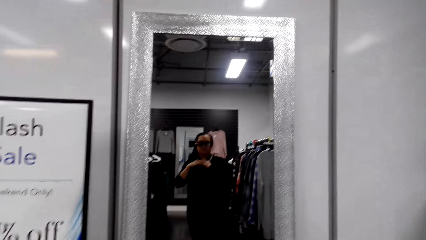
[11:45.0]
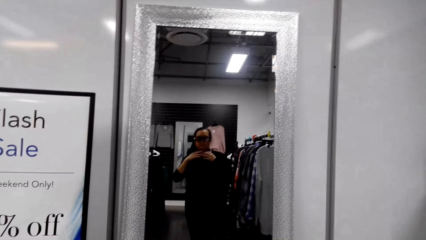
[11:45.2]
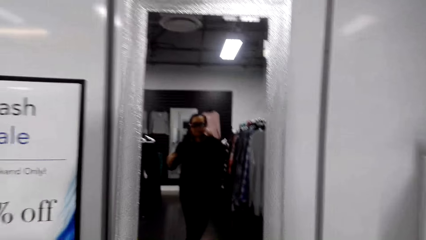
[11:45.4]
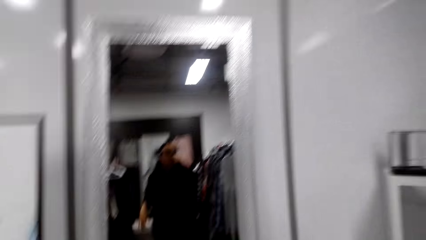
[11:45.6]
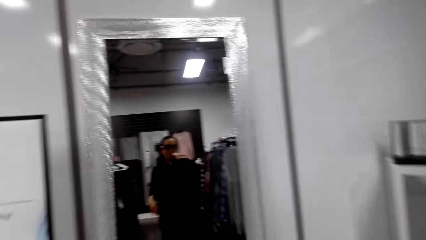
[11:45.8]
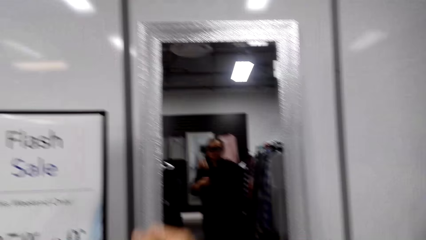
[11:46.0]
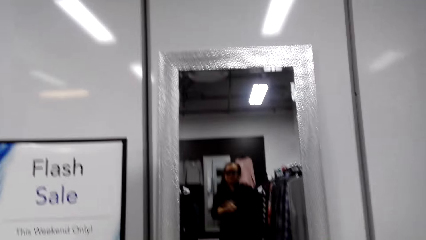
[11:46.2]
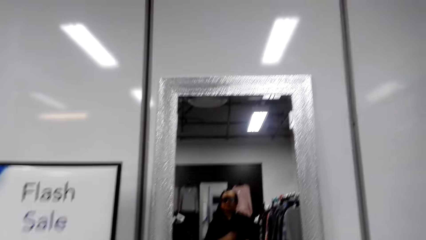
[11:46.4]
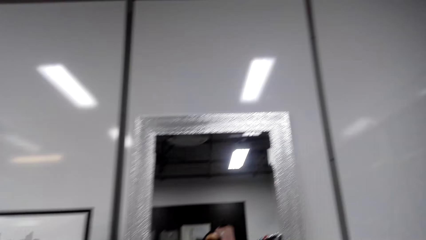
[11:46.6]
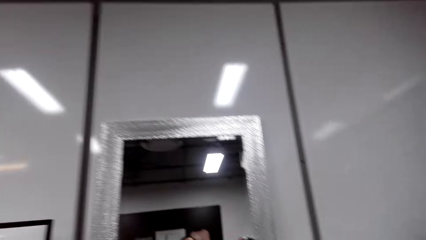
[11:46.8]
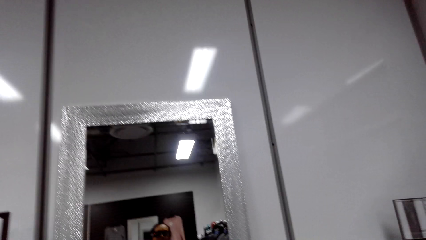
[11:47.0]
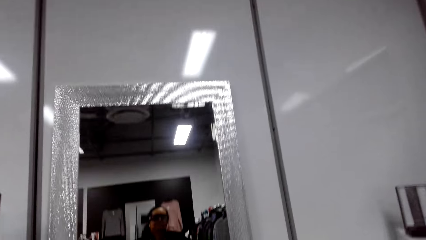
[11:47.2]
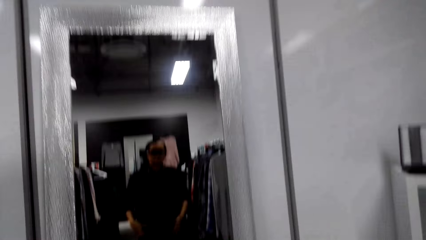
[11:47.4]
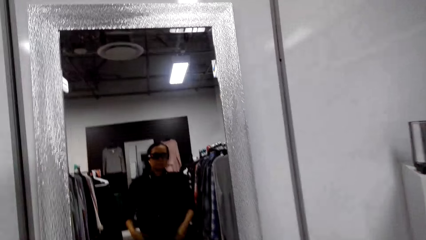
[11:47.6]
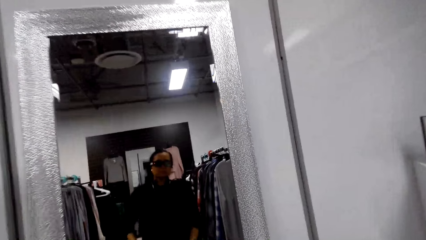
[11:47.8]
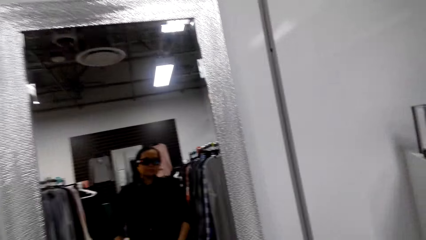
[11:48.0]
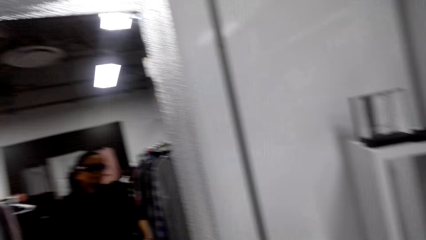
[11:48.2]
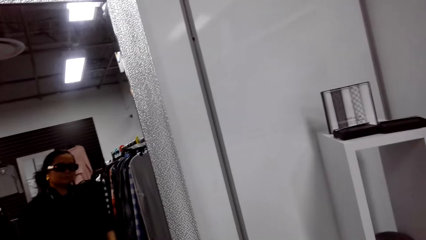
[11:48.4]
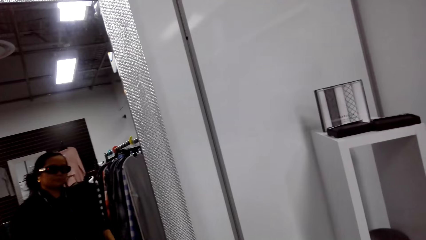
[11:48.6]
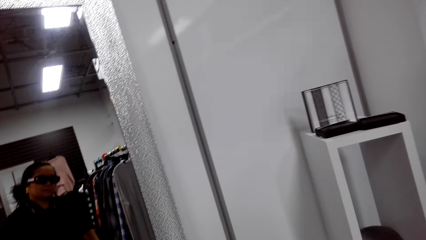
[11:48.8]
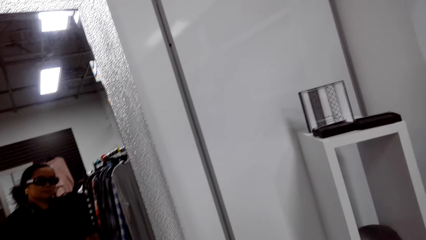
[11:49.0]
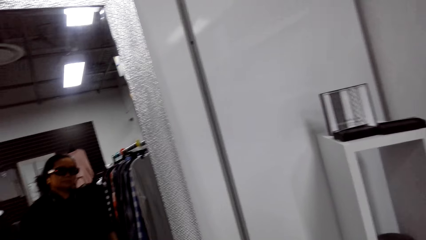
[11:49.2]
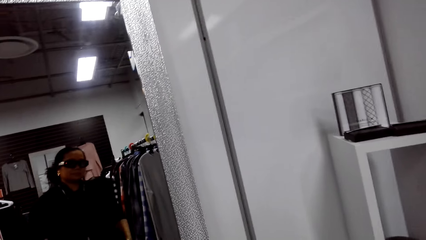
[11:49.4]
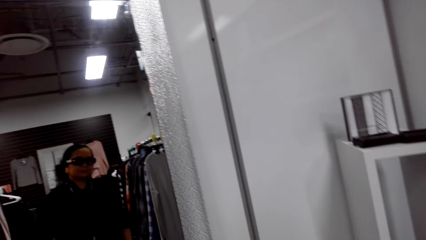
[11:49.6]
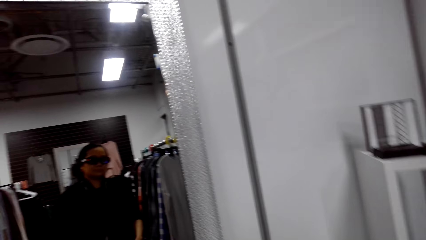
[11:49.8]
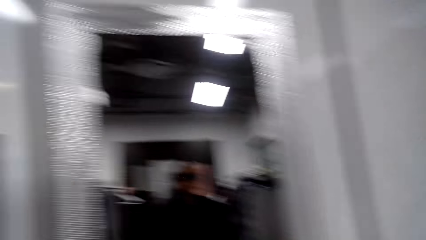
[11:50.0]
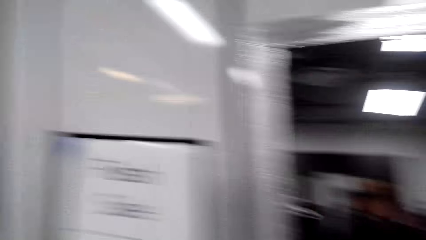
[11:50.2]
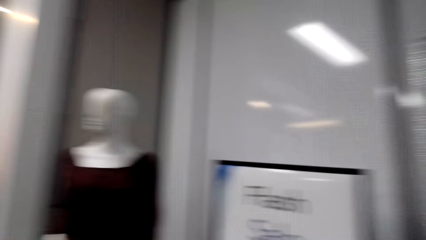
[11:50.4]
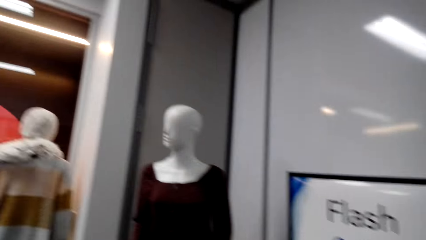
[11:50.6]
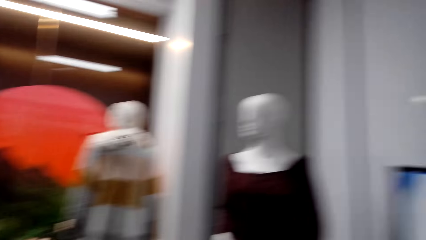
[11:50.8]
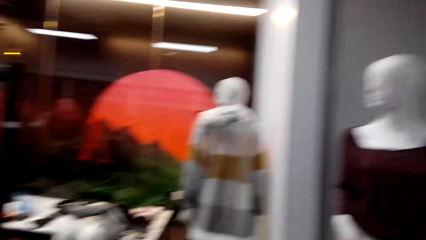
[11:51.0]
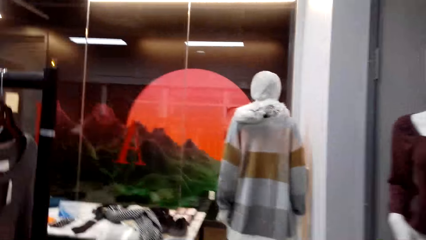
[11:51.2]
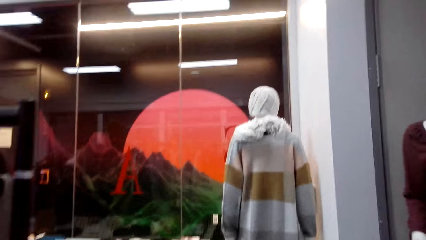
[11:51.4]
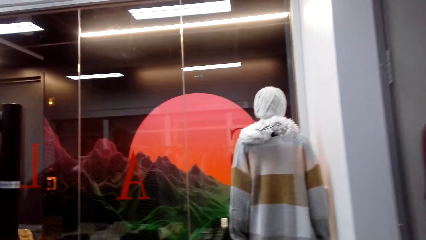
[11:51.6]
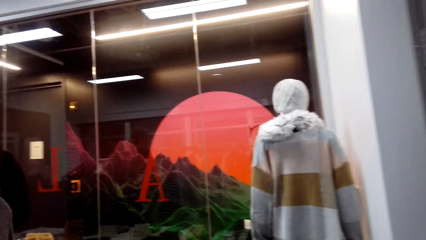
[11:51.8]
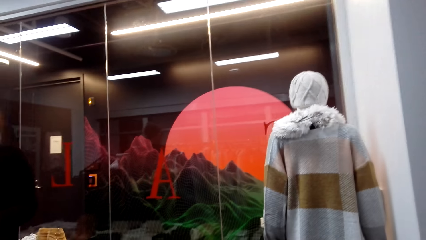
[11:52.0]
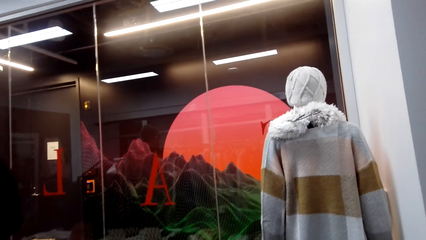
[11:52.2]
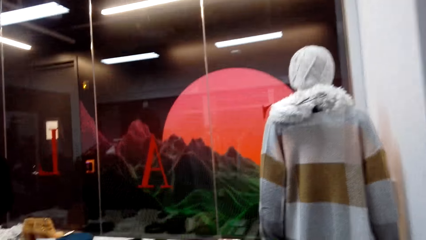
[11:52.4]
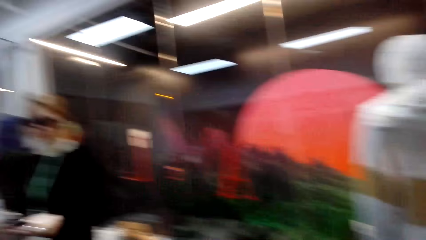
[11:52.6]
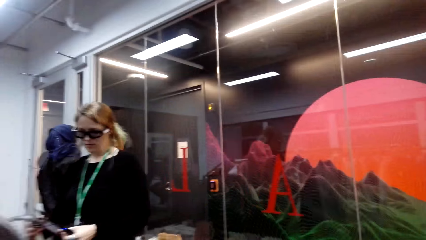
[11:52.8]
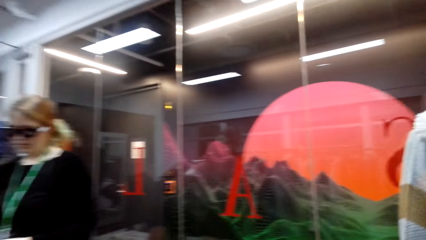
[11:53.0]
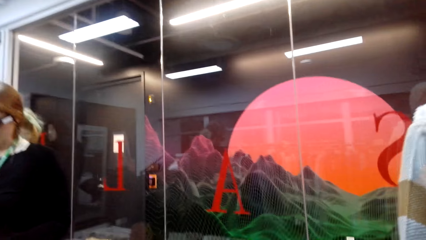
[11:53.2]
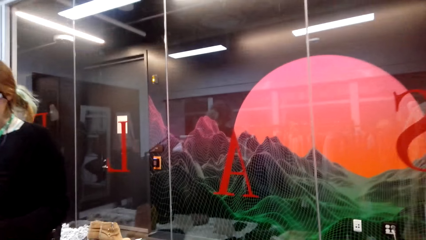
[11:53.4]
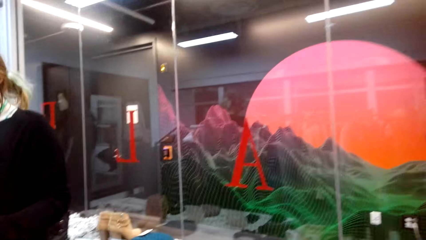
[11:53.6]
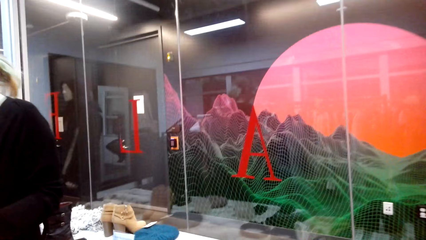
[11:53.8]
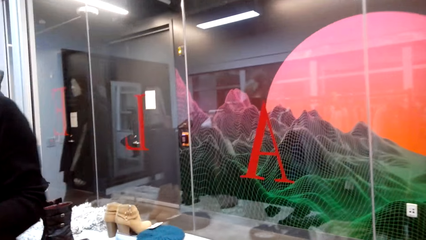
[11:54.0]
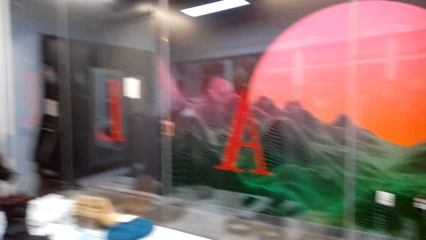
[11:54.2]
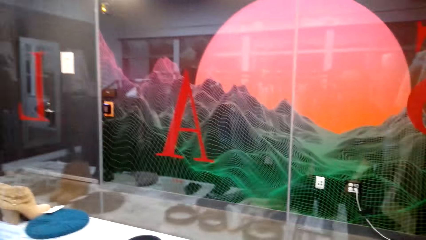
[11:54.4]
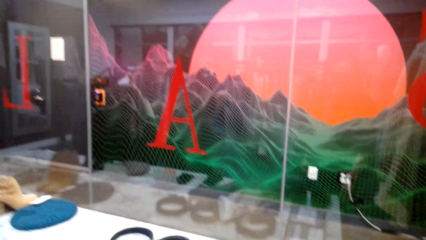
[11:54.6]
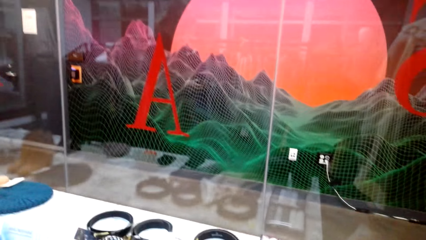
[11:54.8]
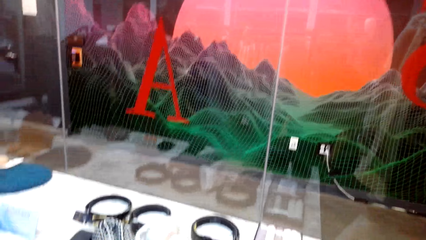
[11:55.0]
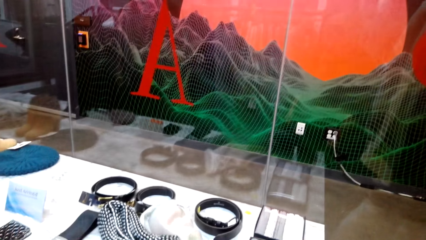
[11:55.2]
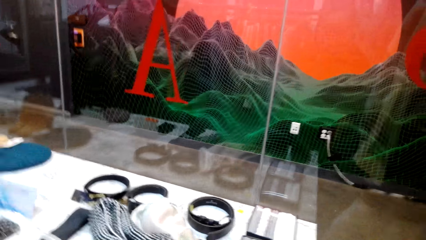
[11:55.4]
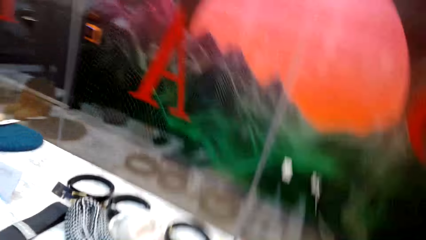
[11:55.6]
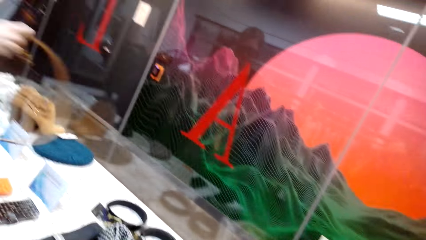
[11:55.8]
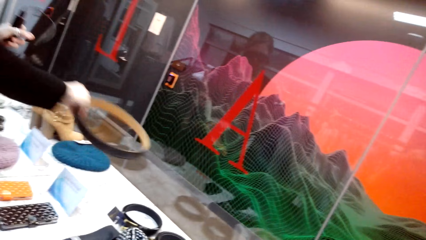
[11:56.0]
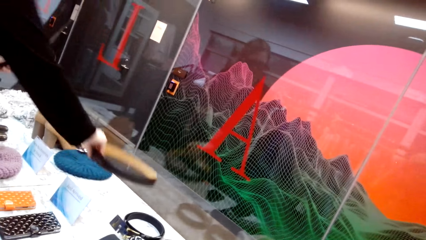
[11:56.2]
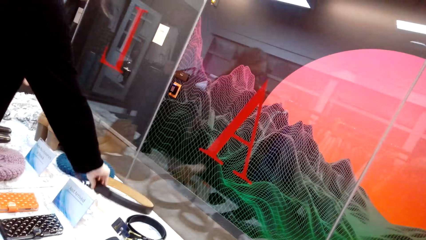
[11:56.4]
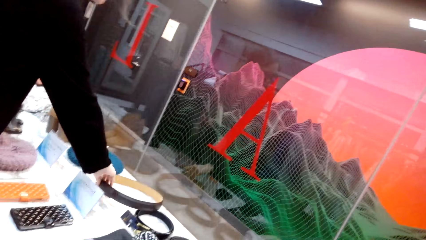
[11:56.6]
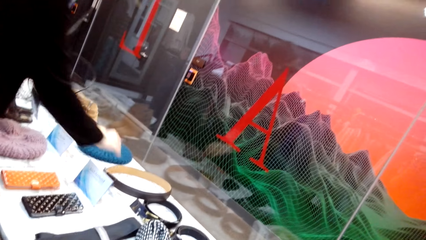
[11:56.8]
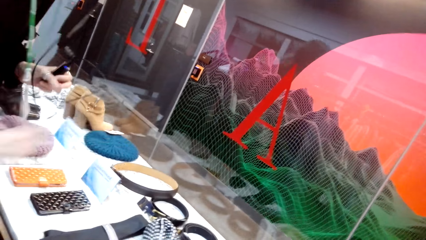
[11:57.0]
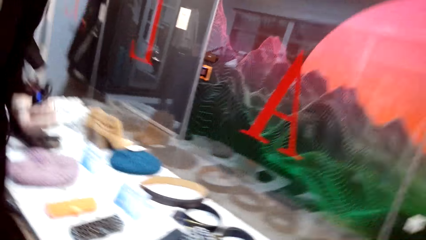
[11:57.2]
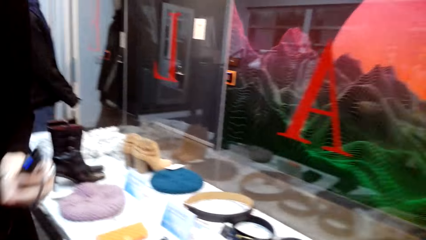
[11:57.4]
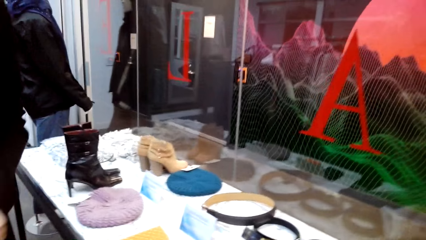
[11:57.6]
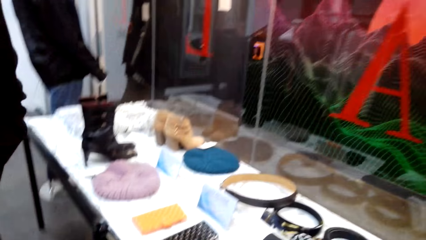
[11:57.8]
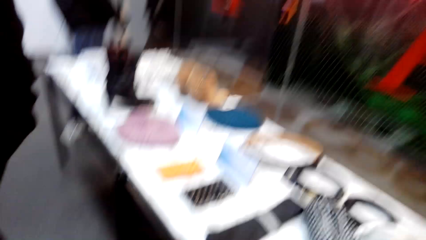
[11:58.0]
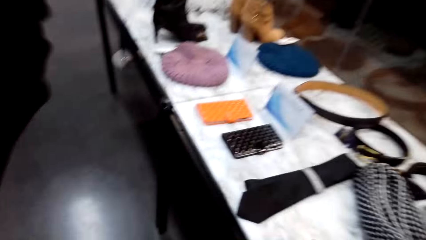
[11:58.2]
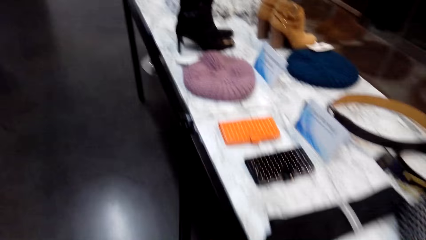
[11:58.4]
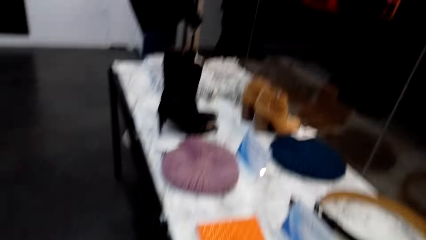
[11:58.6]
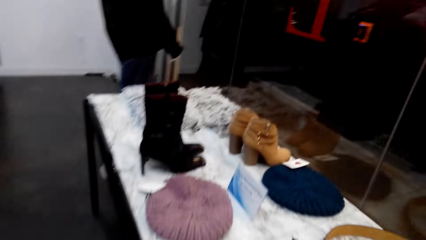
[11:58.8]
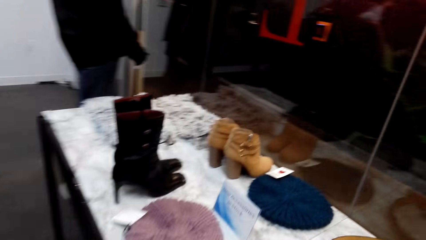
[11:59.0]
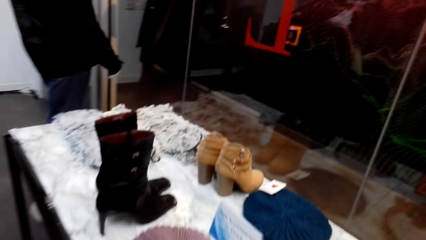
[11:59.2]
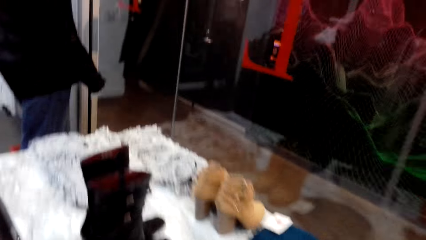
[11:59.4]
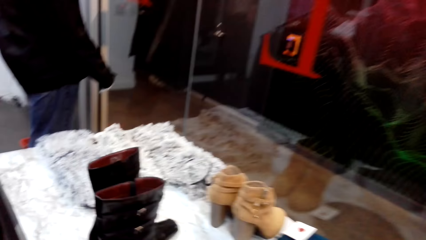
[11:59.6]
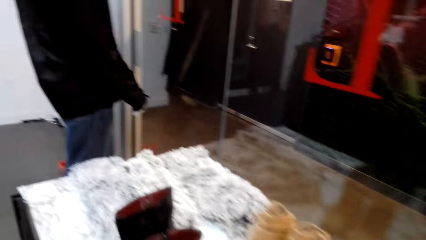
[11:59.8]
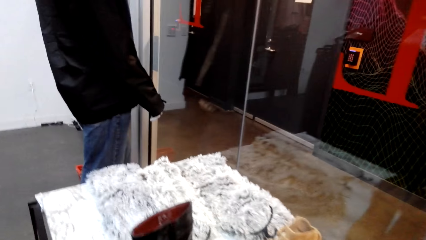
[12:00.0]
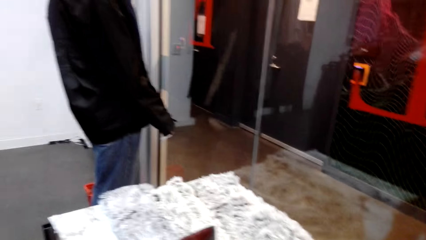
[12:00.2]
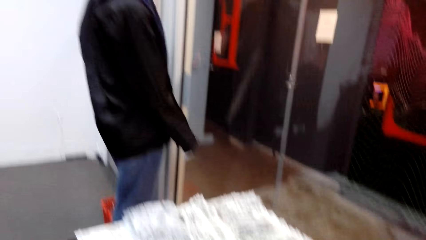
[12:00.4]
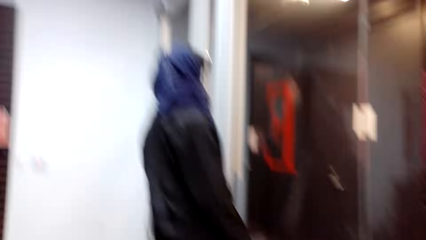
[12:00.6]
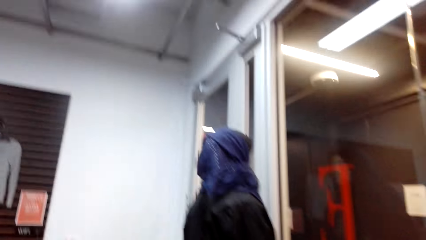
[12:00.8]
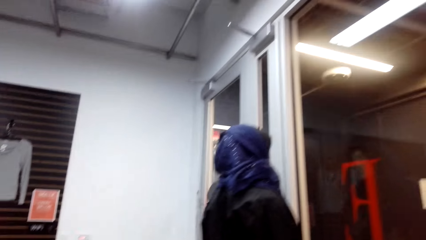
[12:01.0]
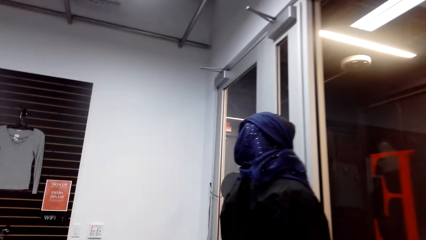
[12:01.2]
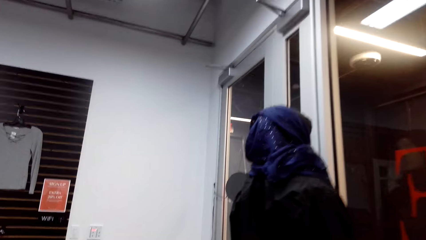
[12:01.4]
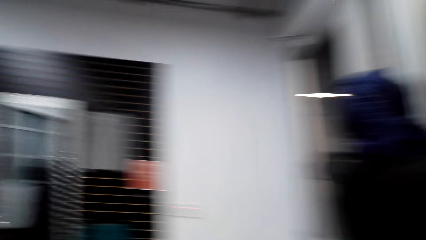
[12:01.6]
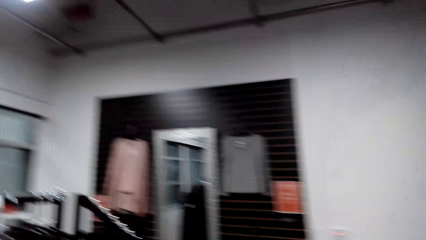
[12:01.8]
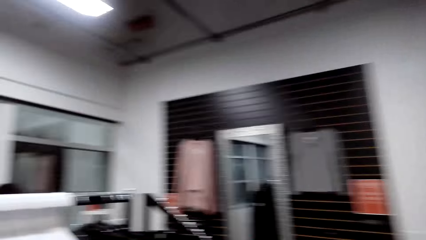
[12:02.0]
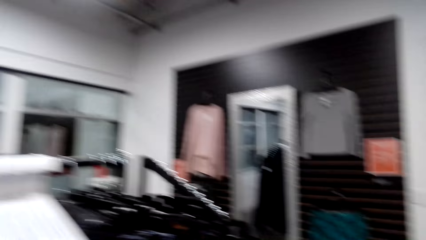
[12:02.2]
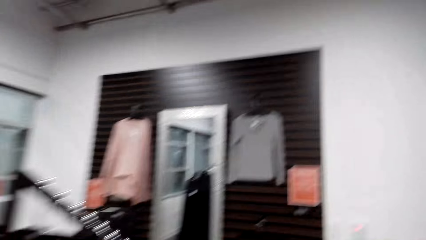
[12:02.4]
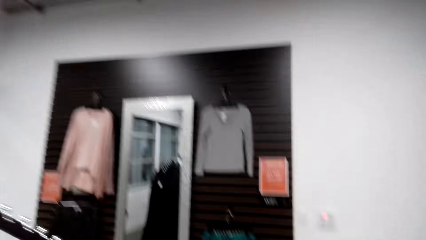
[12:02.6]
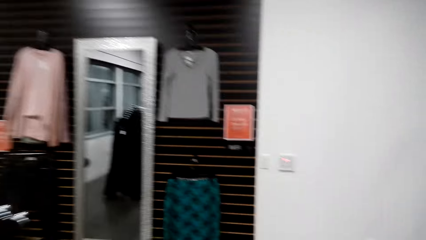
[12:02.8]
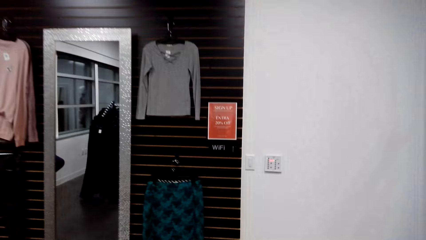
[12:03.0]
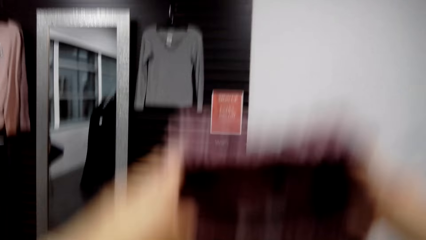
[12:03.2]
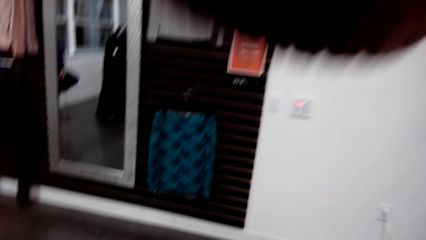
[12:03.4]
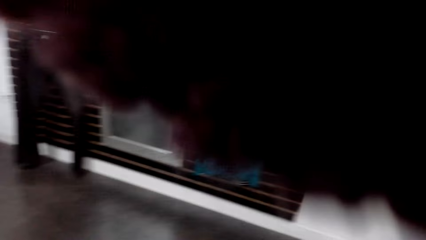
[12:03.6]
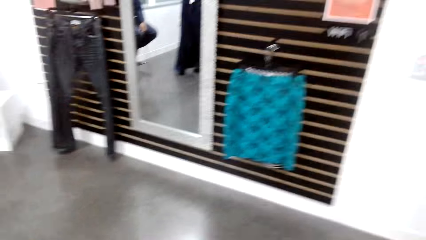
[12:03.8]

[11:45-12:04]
A woman walks, returns the belt, and walks.
